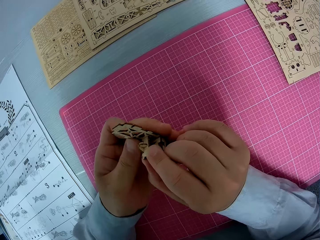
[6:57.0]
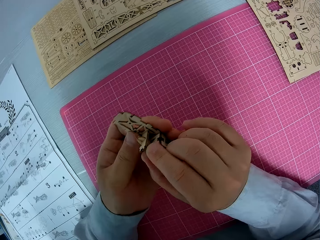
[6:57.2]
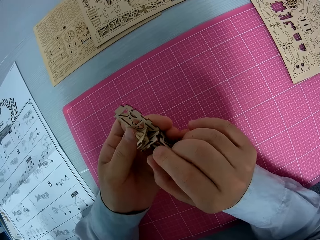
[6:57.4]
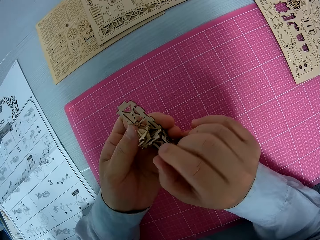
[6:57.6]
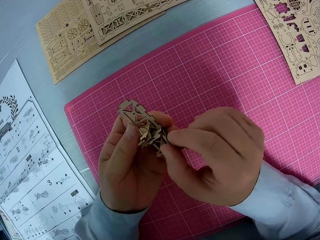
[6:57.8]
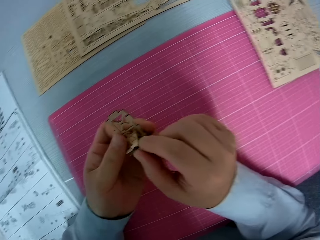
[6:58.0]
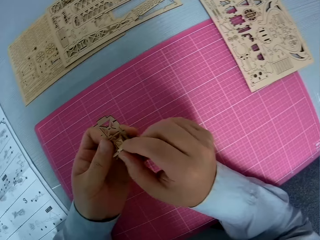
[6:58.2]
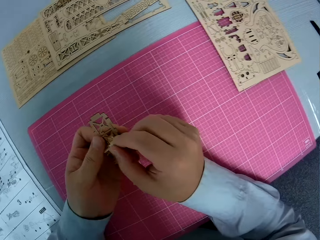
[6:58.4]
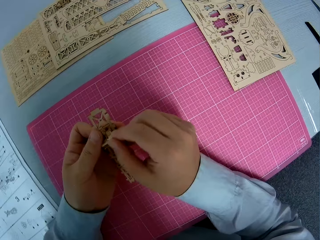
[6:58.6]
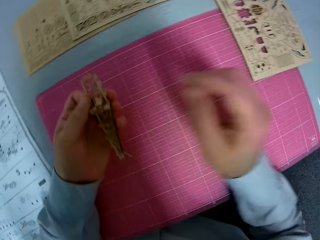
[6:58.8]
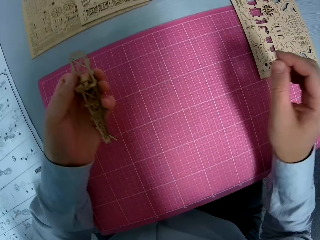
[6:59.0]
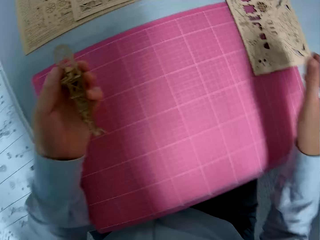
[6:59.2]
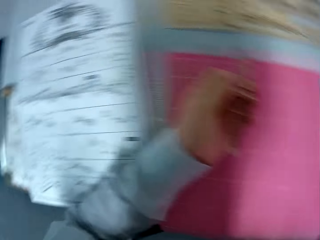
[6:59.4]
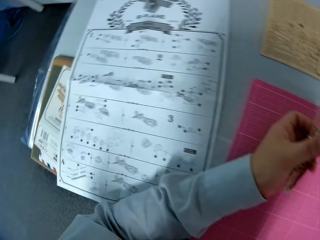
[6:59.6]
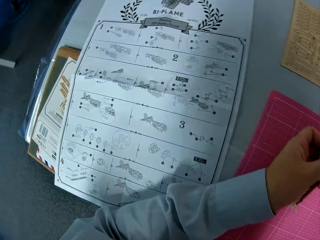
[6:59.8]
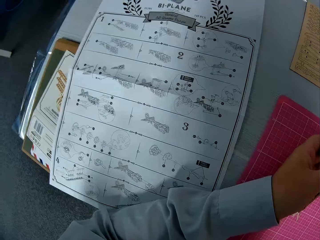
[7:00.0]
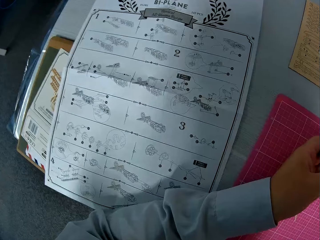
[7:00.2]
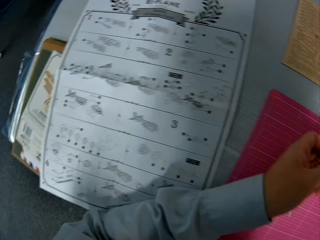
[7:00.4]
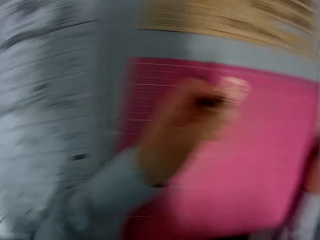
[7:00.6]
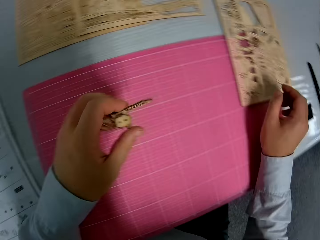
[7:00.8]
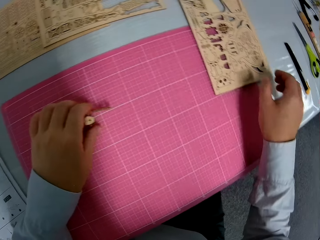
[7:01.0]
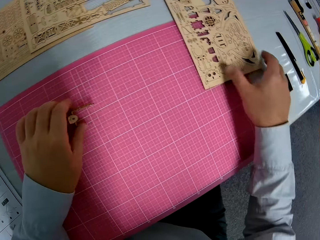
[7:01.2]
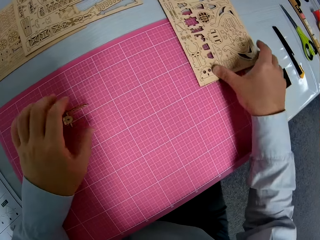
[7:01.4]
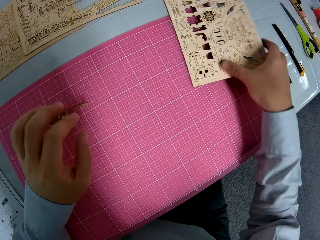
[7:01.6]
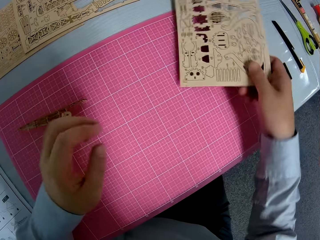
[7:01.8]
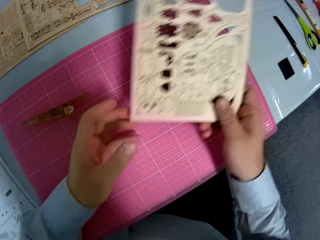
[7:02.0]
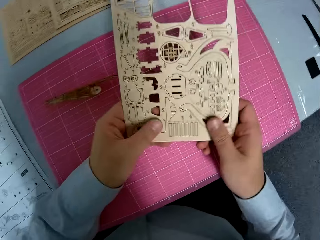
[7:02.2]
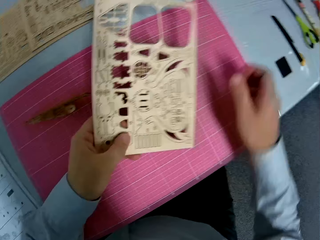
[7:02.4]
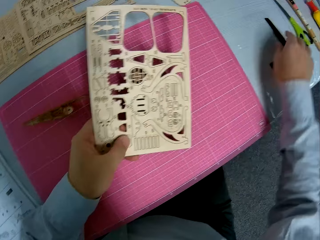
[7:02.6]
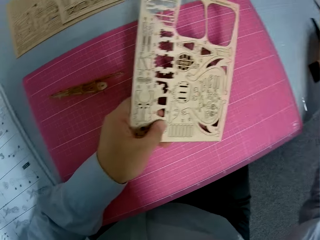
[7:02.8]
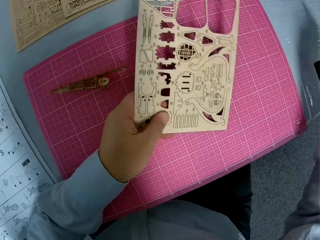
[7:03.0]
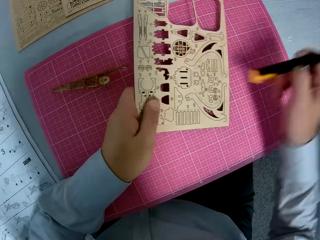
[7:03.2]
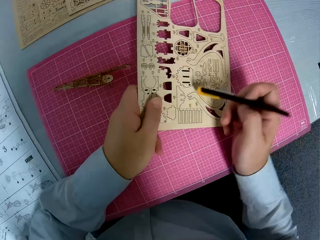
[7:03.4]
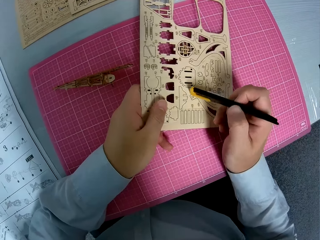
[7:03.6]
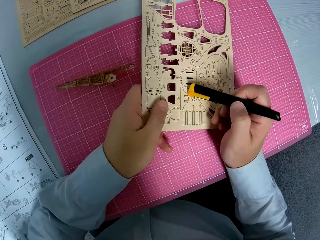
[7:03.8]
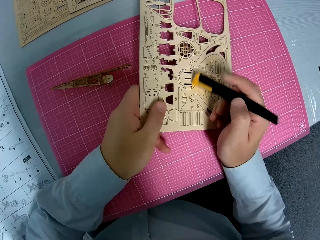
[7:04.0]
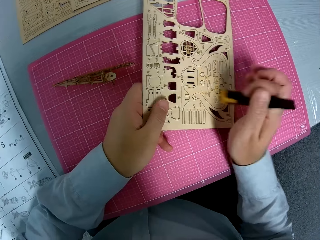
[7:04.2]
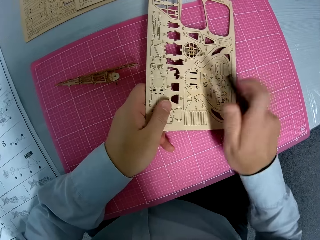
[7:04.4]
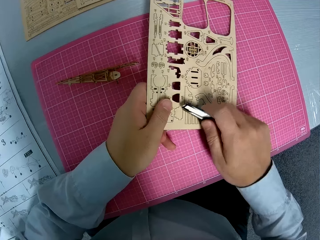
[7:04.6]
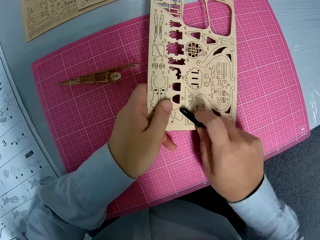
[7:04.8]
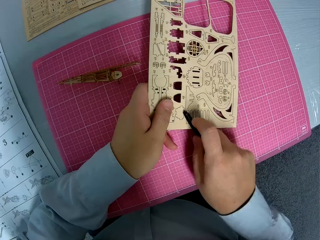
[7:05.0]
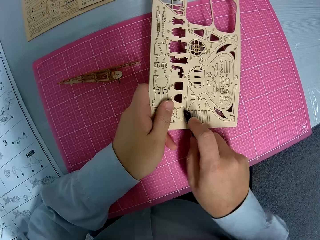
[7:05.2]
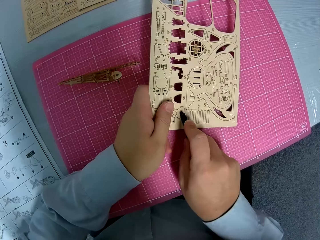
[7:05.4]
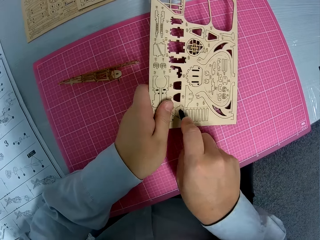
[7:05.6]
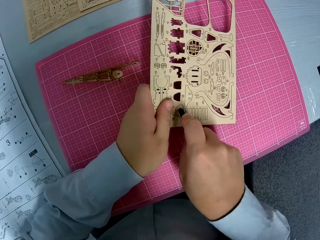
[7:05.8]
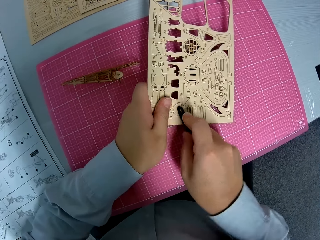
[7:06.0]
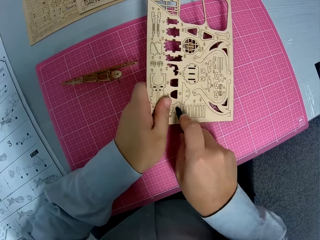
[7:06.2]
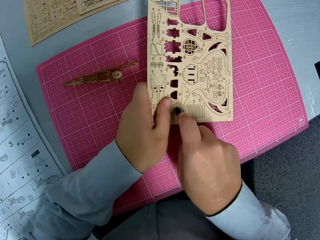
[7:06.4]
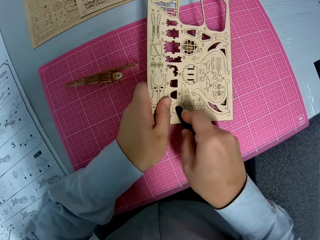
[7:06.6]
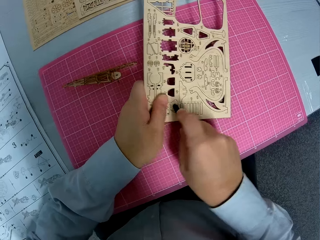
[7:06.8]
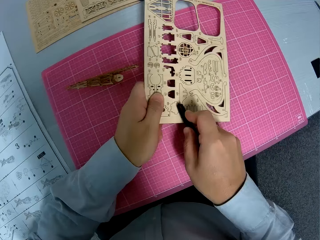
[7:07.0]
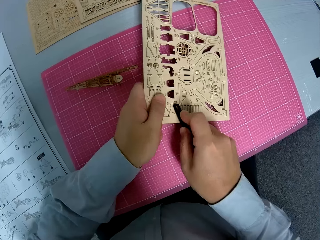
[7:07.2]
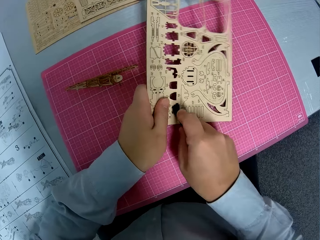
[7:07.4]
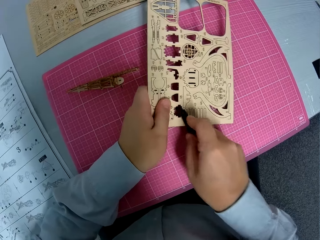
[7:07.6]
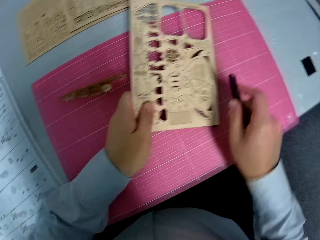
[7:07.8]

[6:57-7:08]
The camera wearer moves his hand. He drops the pieces of paperwork on the table. He picks the paperwork from the table. He picks a craft cutter from the table. He removes pieces of paperwork with the craft cutter.

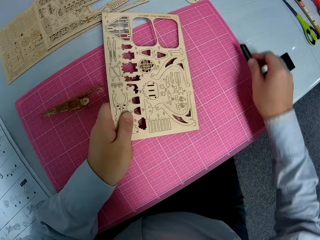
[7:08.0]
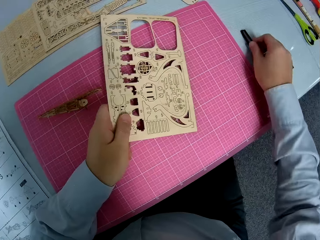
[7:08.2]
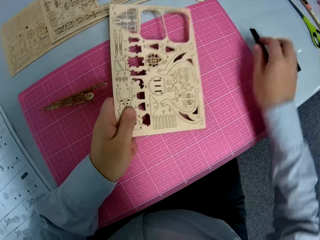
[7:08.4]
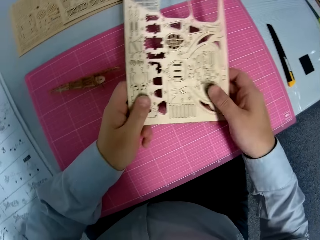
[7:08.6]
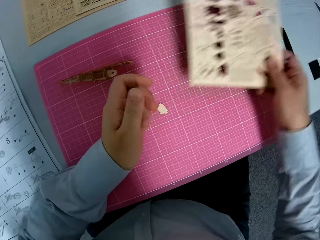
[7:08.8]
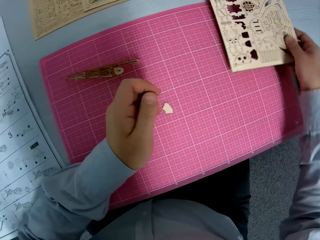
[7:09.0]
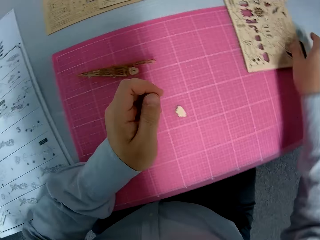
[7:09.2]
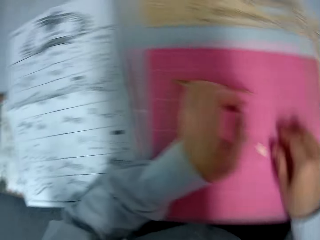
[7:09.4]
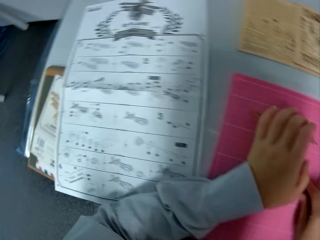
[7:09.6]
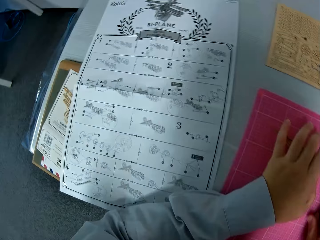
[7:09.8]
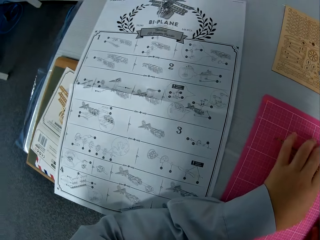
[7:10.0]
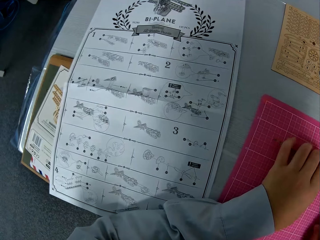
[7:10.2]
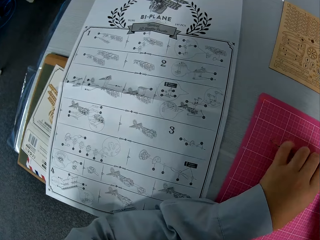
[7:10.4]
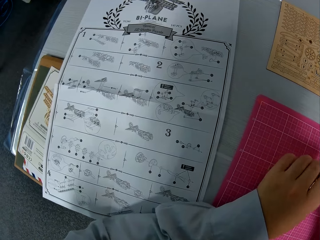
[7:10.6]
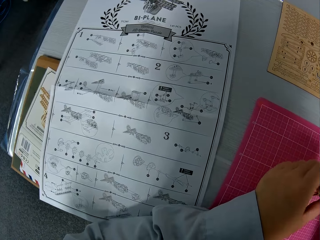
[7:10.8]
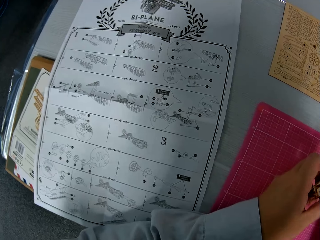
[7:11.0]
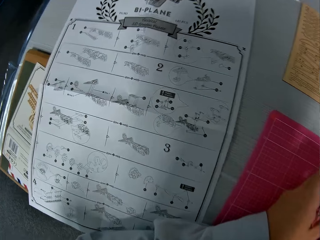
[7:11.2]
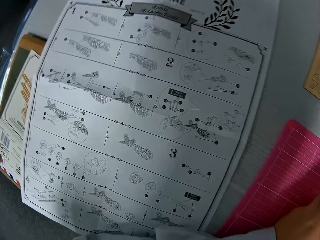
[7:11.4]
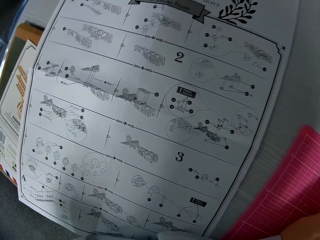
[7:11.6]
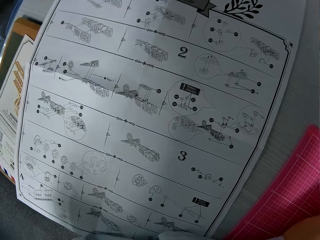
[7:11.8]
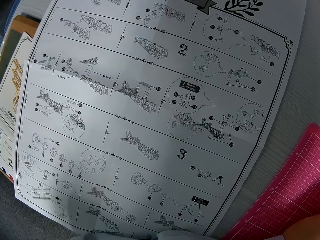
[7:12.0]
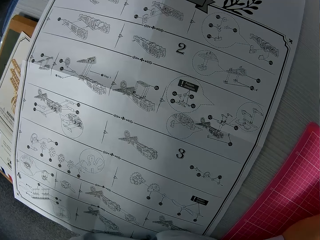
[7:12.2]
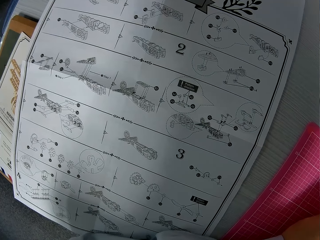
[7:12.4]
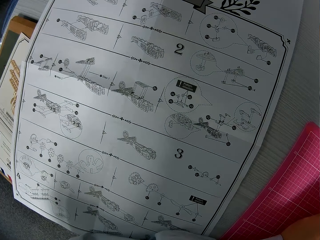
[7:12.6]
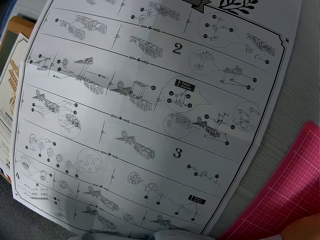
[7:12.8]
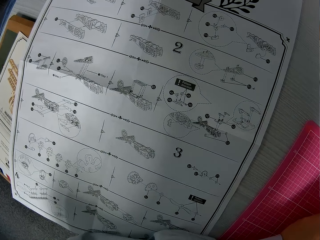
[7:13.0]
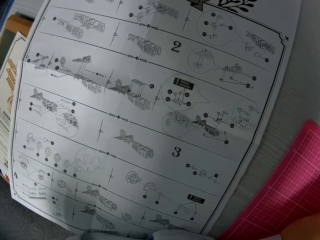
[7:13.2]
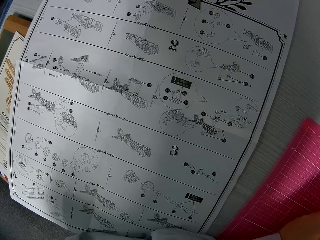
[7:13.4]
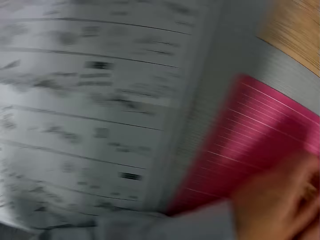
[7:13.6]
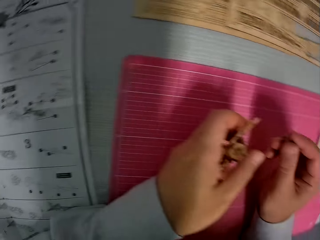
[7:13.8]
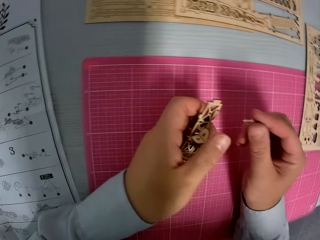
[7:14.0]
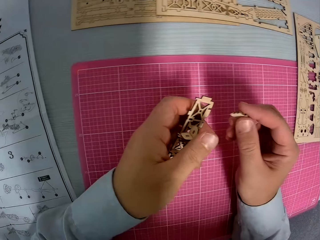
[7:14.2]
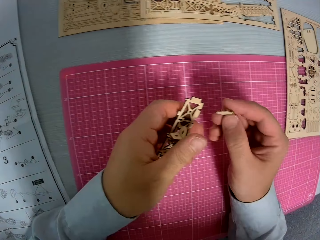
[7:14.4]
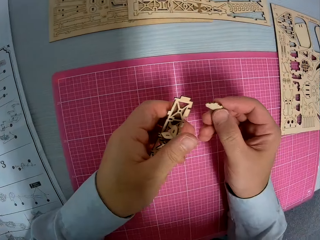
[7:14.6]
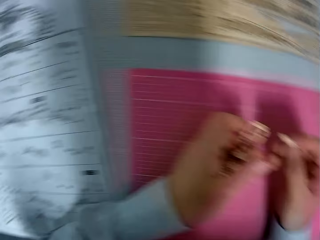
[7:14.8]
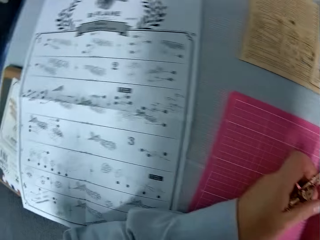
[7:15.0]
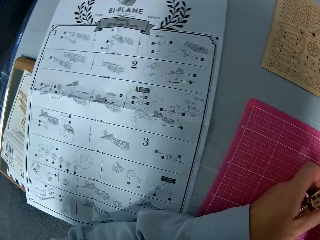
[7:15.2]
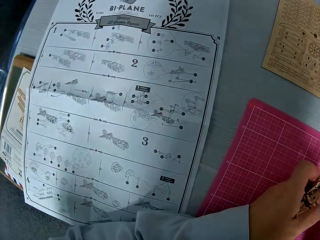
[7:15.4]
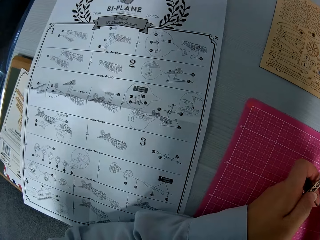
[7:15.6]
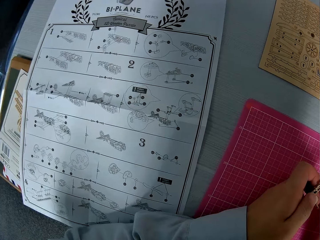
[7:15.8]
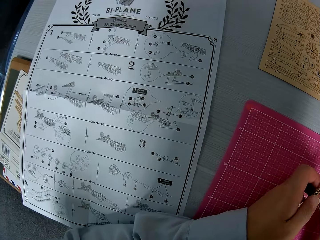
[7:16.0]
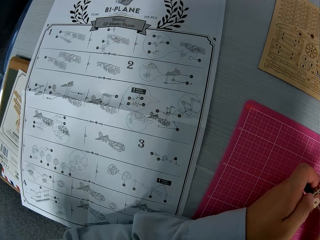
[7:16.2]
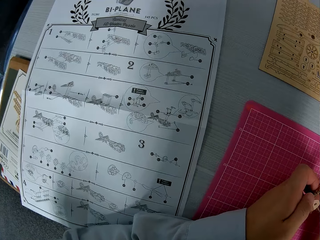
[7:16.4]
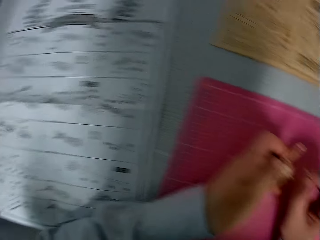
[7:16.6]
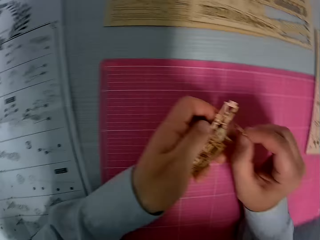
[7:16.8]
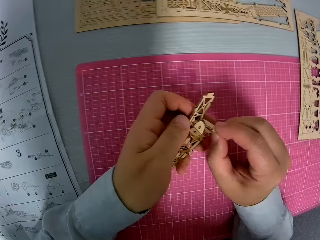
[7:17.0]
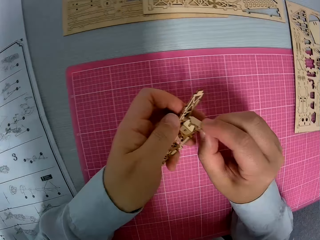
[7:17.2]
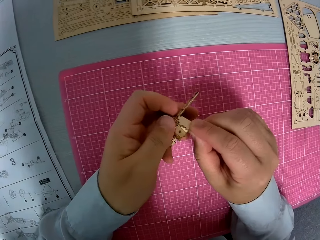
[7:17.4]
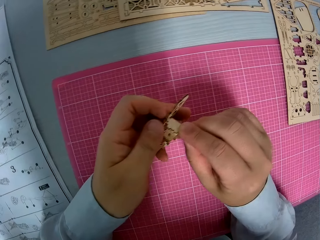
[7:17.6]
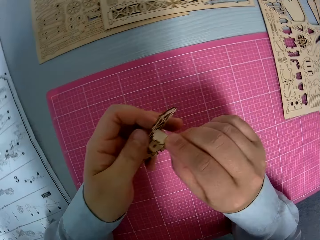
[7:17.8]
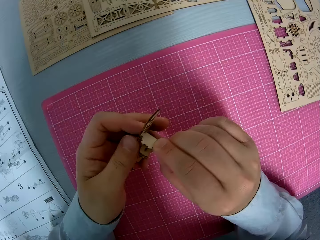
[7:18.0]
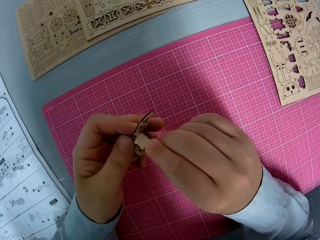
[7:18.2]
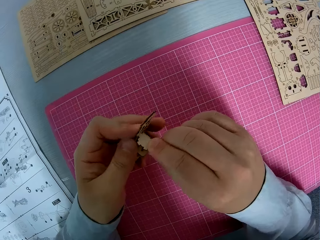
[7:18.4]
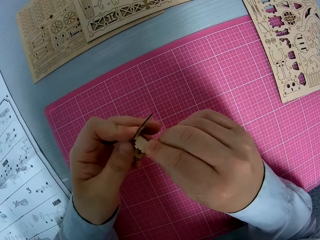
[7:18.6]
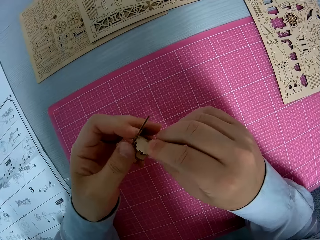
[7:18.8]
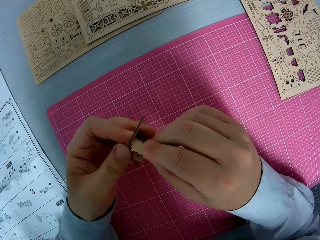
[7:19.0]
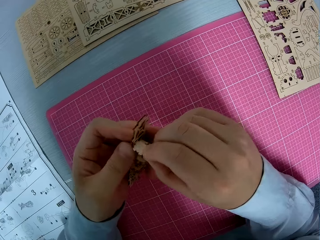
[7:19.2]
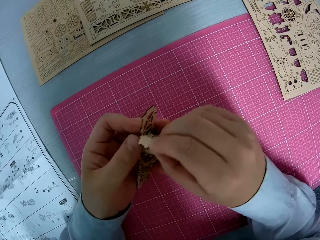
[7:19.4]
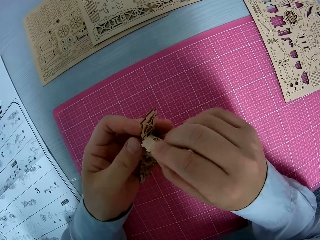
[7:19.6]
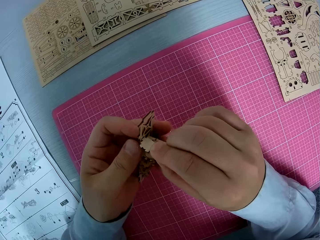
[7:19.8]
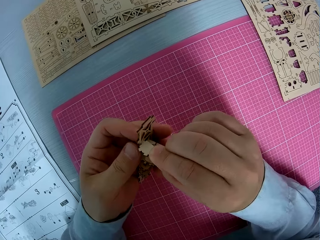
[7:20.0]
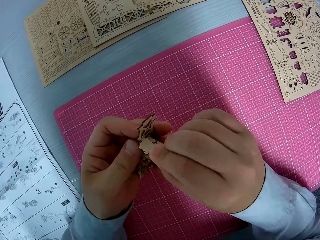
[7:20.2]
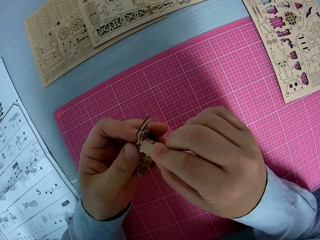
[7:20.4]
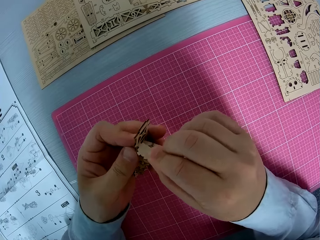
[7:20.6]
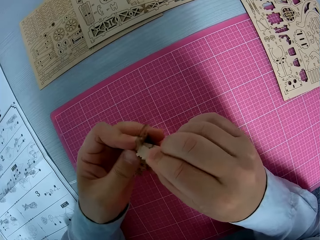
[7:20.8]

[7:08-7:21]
The camera wearer drops the tool on the table. They pick a piece of craft. They hold the craft. They fix the pieces of paperwork together.
